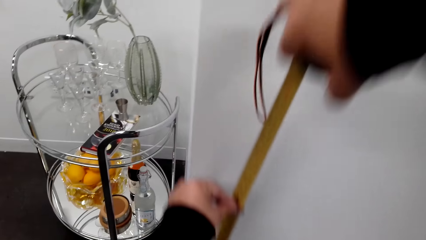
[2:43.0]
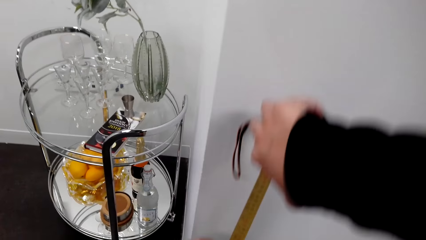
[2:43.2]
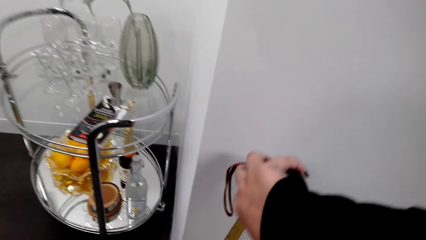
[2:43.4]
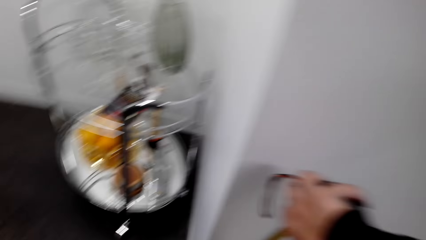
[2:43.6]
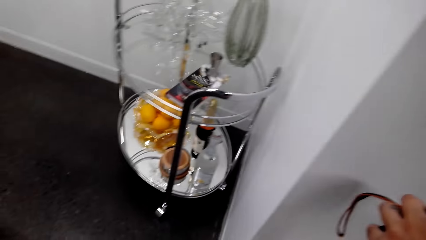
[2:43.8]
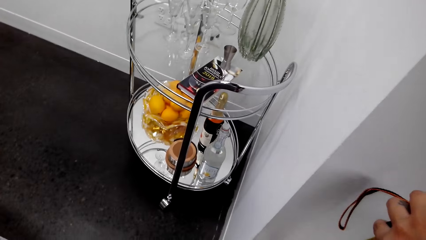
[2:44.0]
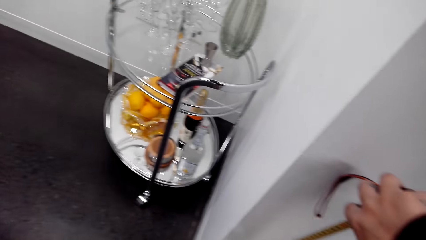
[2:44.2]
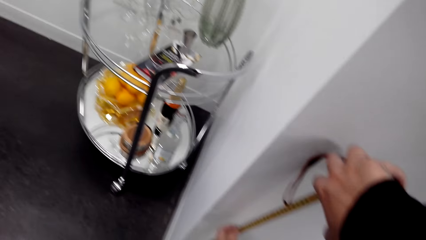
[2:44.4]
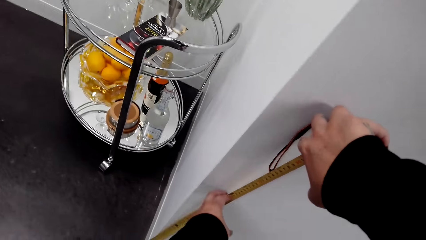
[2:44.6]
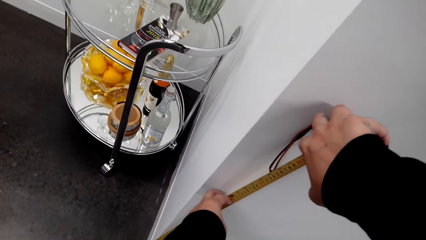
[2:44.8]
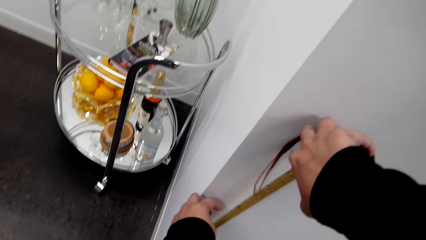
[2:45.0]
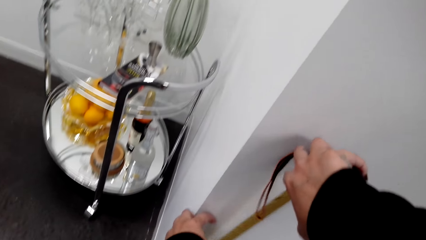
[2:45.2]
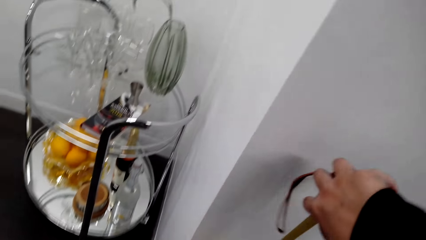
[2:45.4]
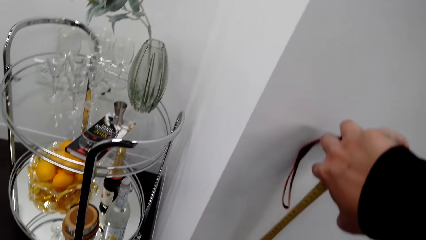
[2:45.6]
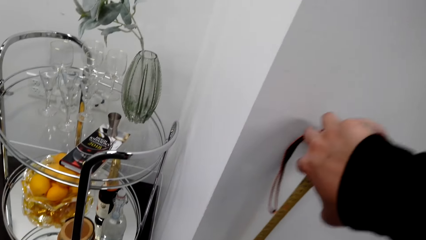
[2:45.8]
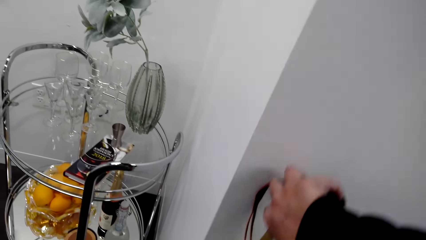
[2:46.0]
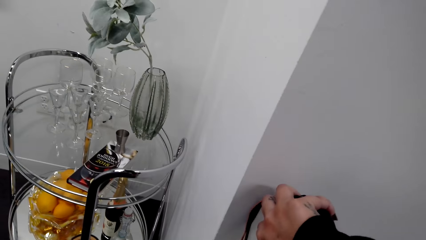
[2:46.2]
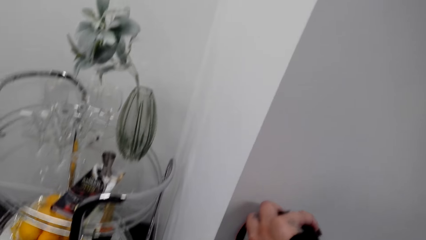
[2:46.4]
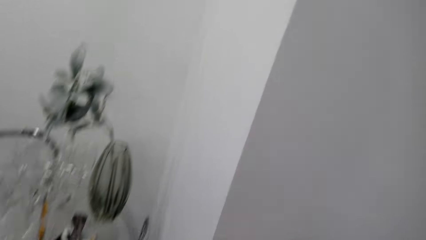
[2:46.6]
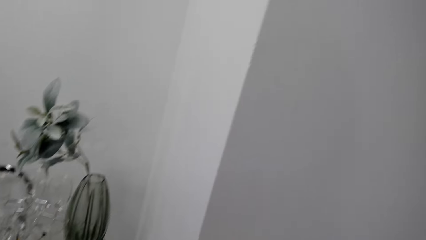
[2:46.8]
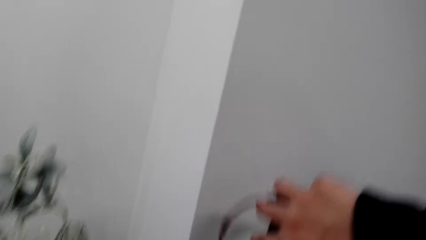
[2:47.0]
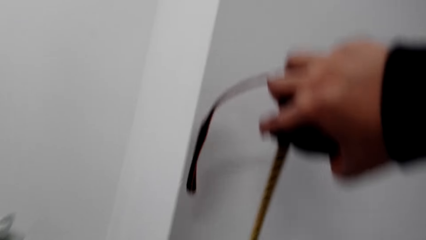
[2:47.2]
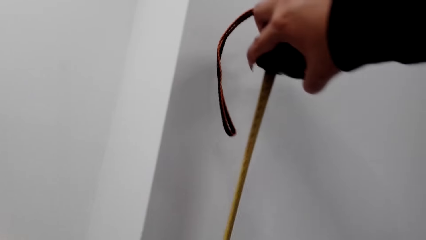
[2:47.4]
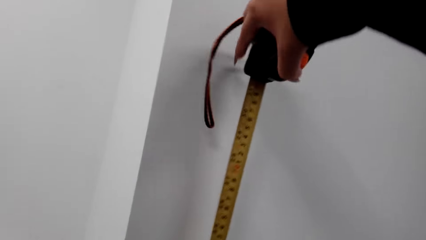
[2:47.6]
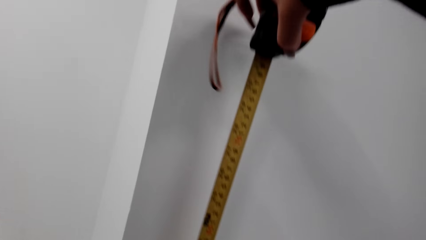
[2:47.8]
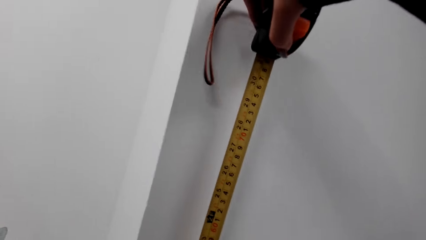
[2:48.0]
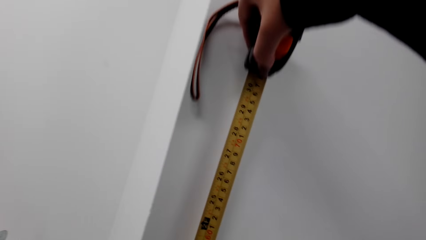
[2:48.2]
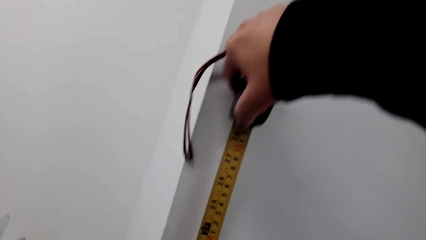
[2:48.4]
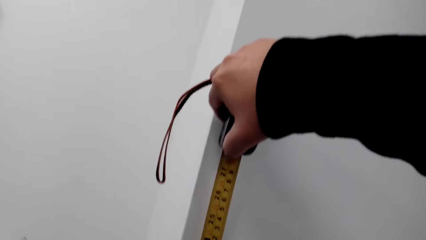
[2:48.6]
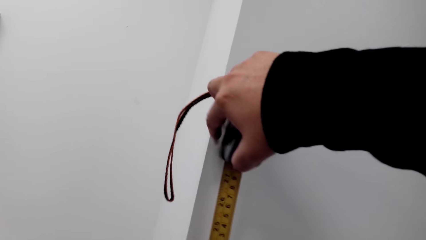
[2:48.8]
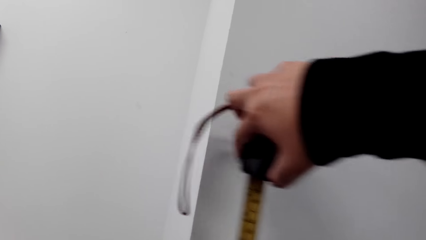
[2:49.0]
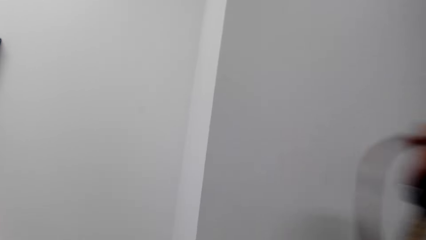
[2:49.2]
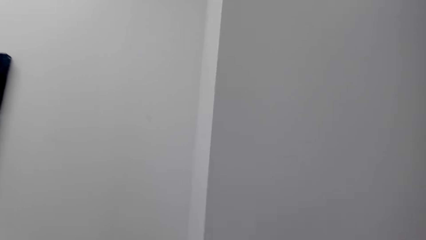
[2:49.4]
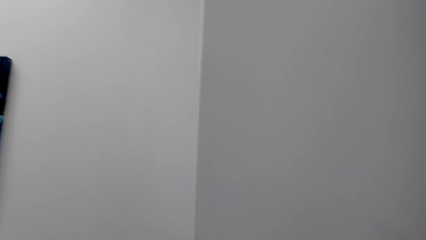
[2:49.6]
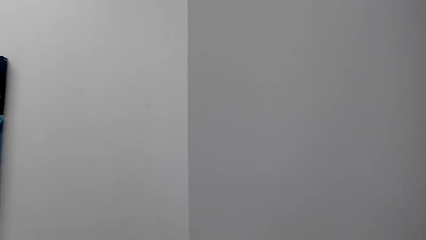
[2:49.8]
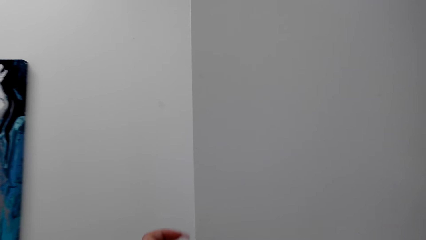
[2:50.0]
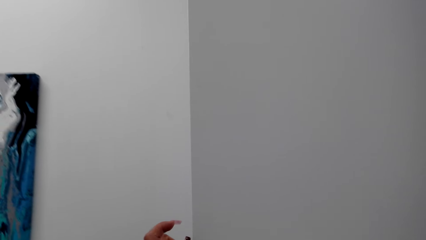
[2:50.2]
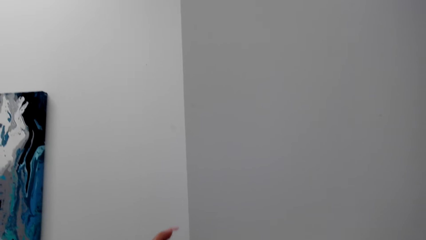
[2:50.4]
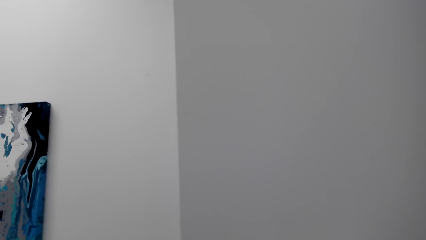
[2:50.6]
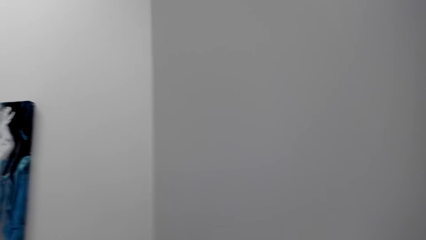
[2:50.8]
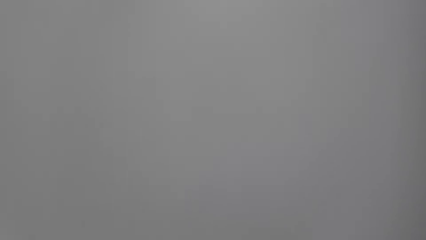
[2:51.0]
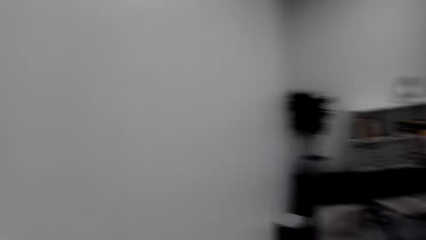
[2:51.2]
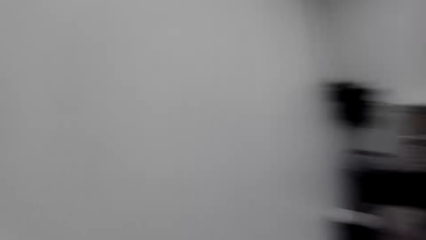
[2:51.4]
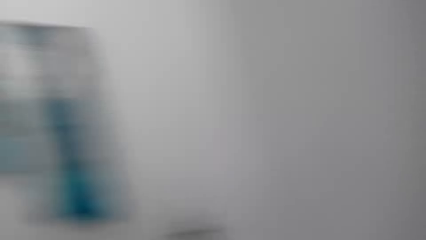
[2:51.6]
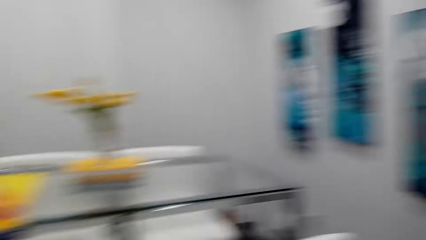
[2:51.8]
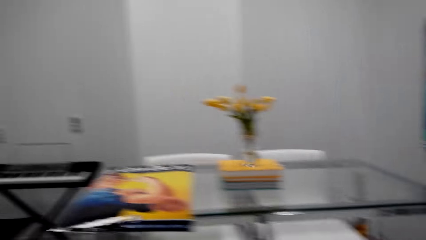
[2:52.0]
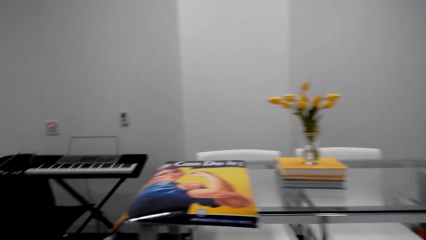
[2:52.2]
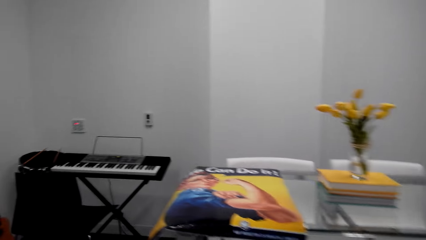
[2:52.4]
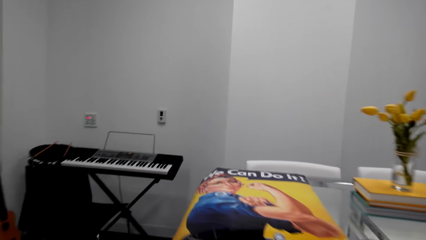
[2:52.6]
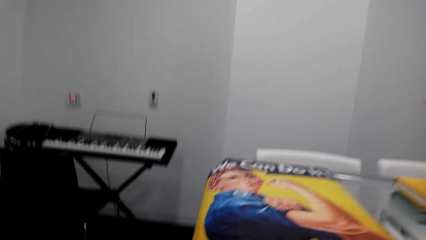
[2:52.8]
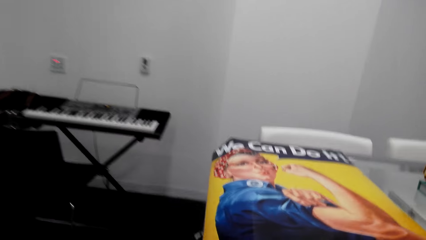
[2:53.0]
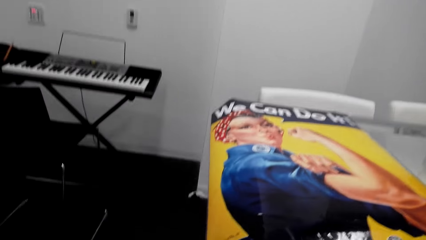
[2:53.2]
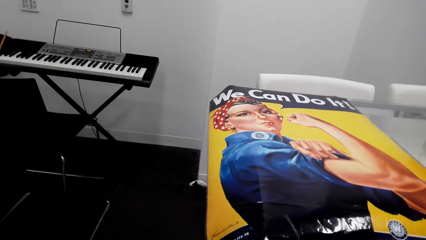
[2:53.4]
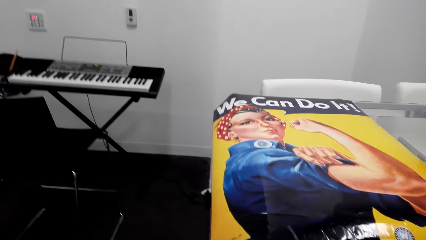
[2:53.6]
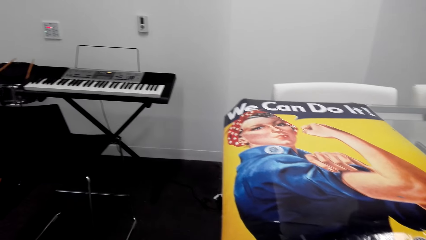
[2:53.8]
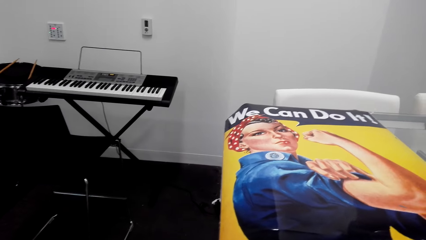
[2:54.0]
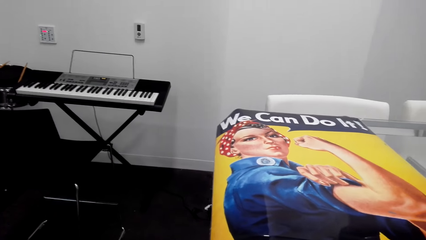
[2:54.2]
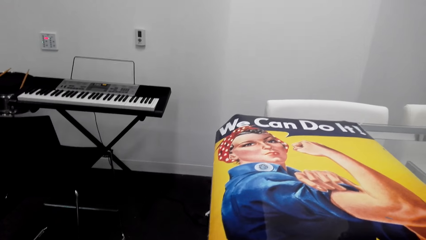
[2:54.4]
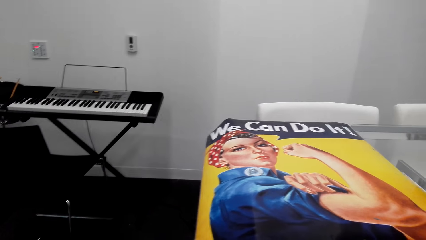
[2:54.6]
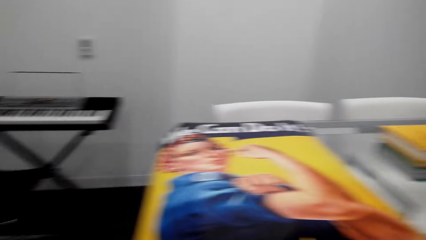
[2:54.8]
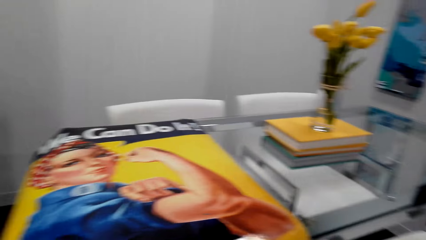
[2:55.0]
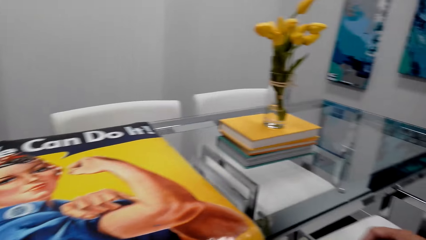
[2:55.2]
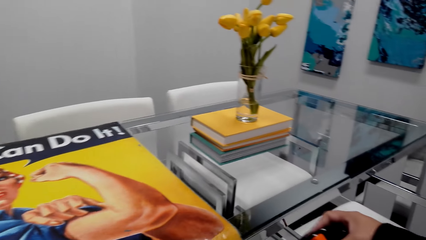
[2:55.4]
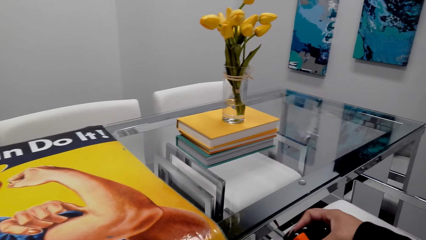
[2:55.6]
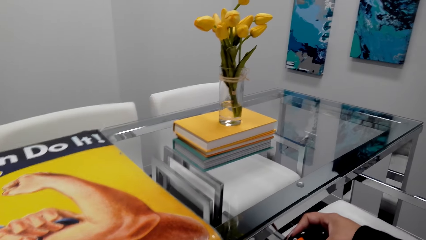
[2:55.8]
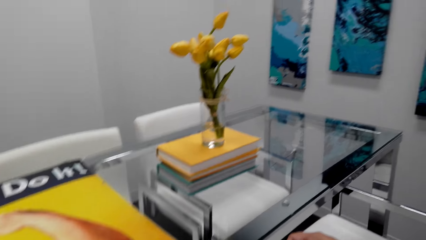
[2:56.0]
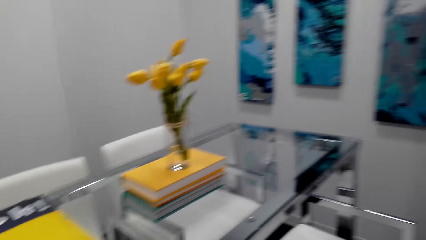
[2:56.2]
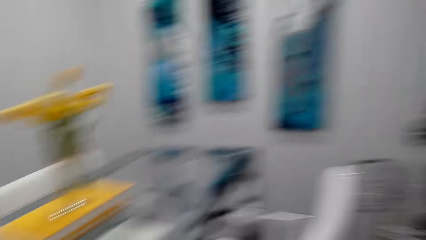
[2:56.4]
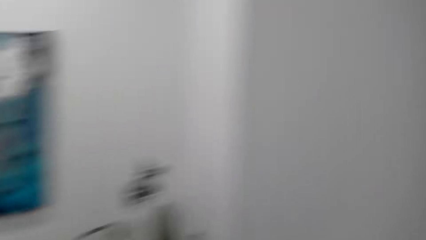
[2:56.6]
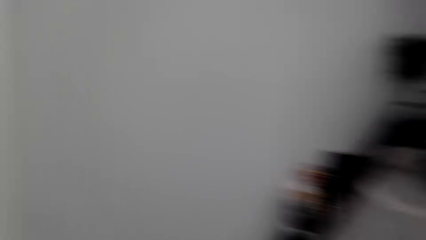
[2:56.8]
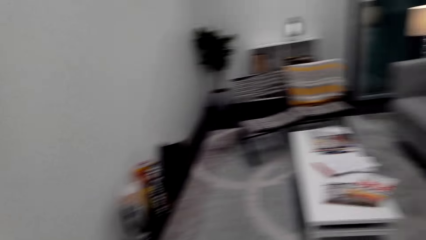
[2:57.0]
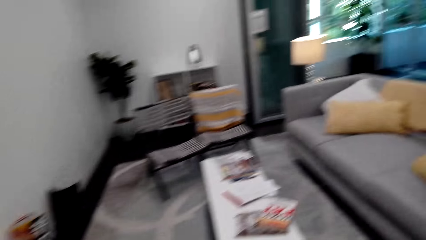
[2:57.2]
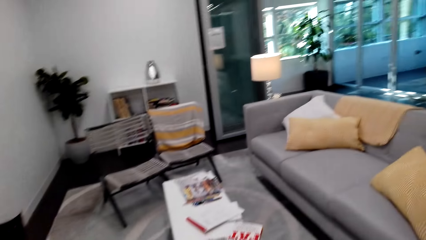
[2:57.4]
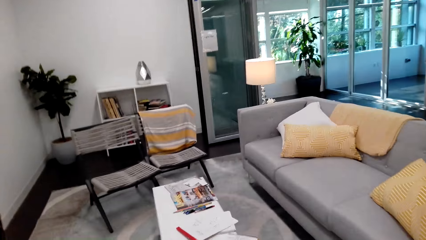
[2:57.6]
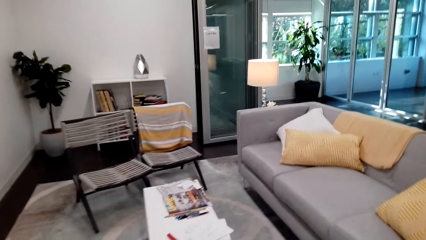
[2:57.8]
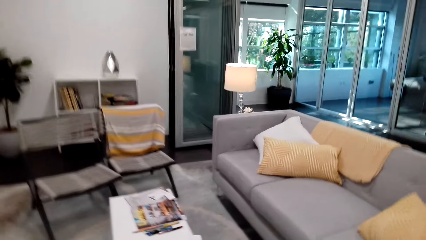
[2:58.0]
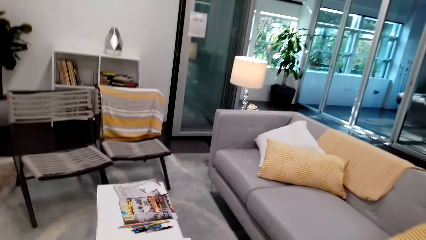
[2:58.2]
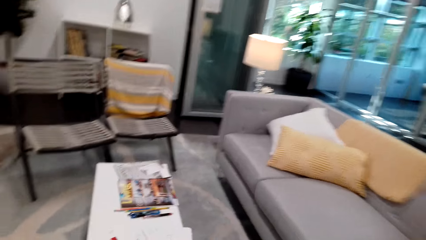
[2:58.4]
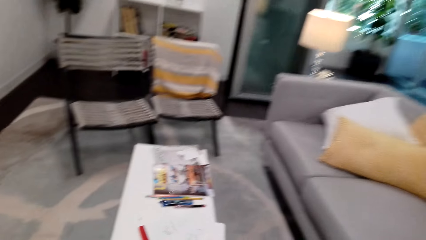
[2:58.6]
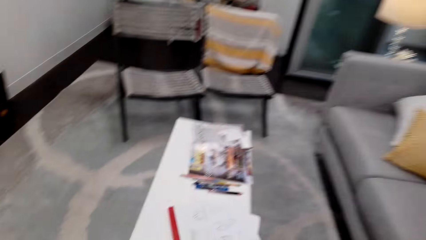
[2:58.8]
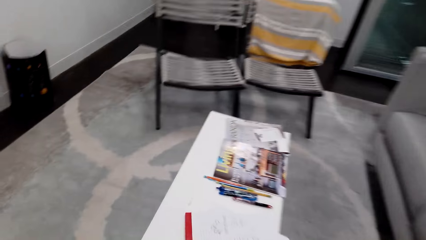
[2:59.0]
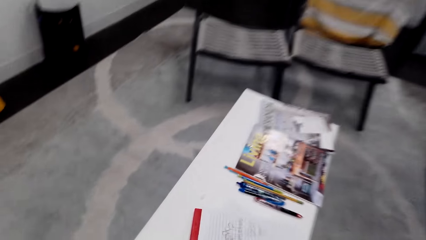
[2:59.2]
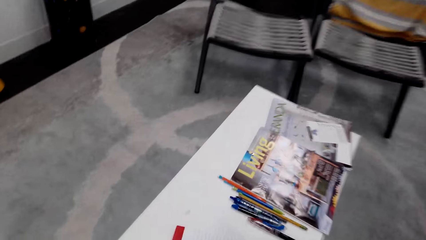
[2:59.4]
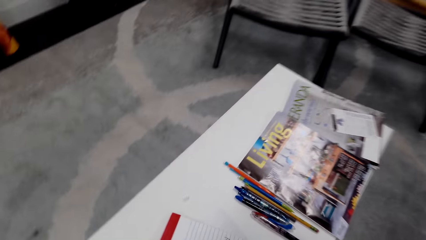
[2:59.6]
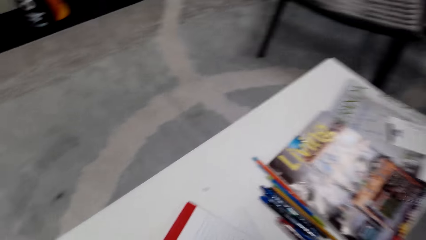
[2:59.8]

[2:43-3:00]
The camera wearer walks around the house. They measure the decoration with a tape measure. They walk around the house.
